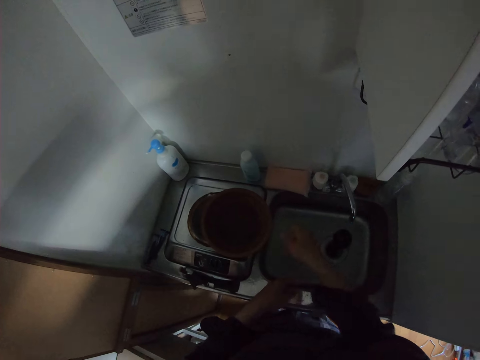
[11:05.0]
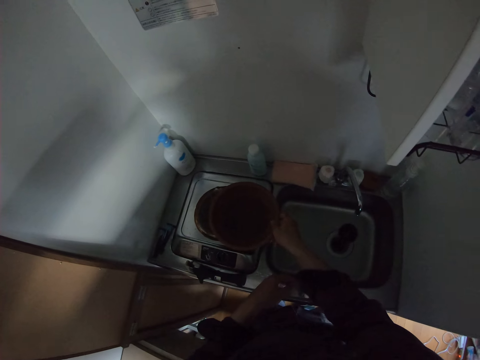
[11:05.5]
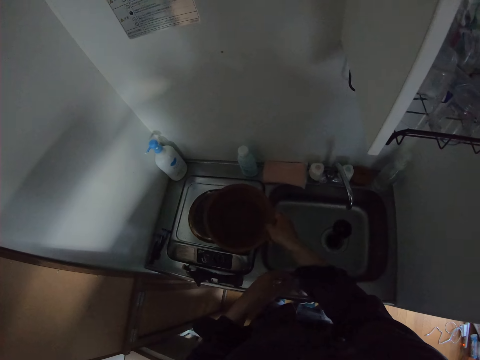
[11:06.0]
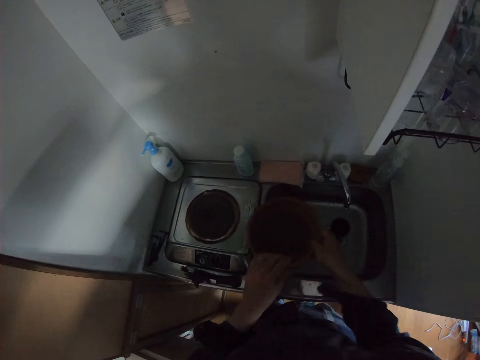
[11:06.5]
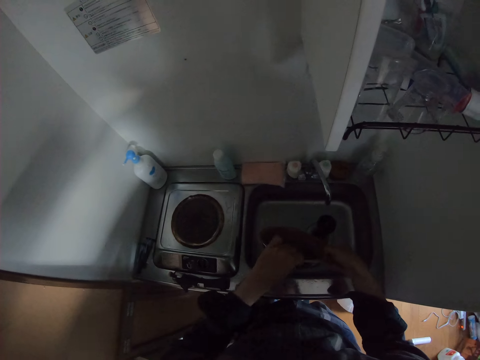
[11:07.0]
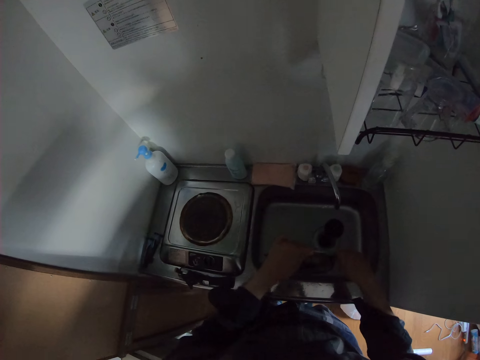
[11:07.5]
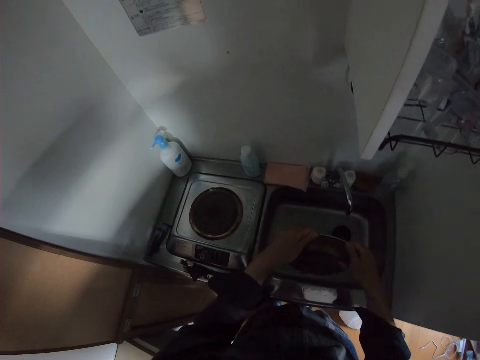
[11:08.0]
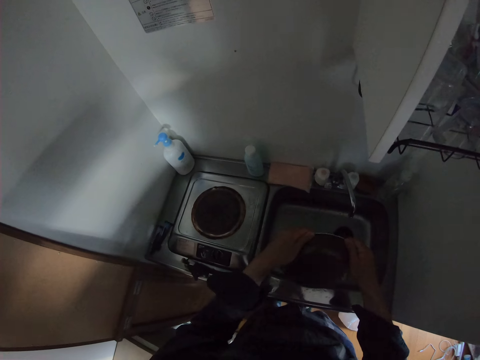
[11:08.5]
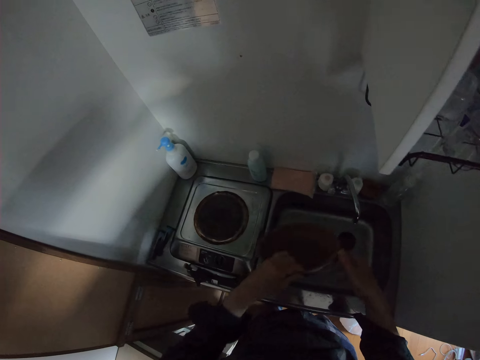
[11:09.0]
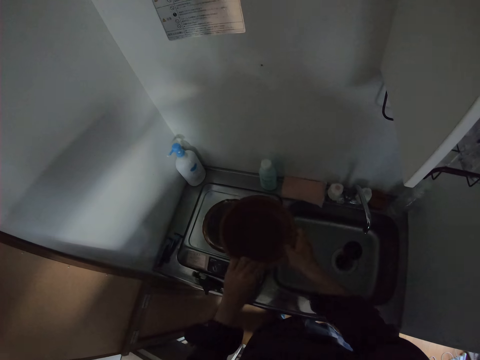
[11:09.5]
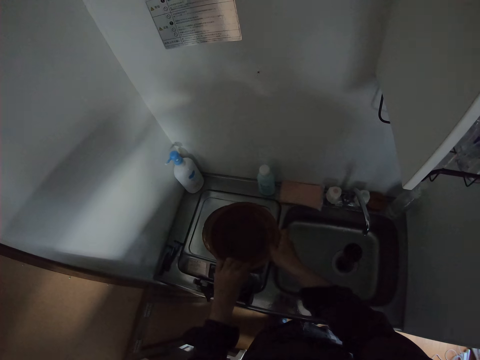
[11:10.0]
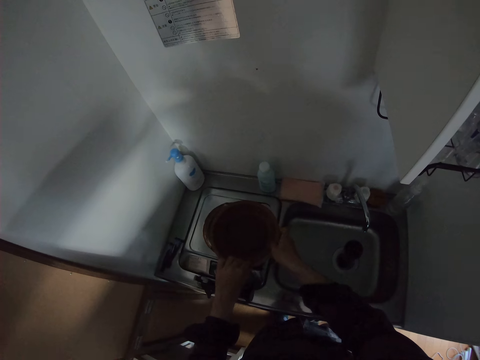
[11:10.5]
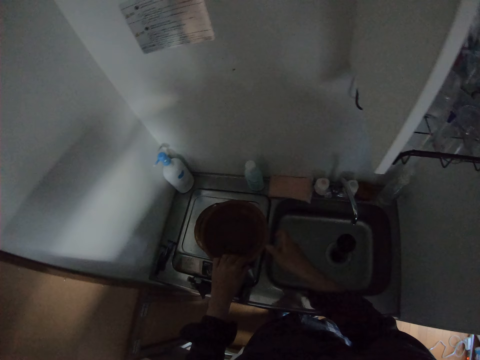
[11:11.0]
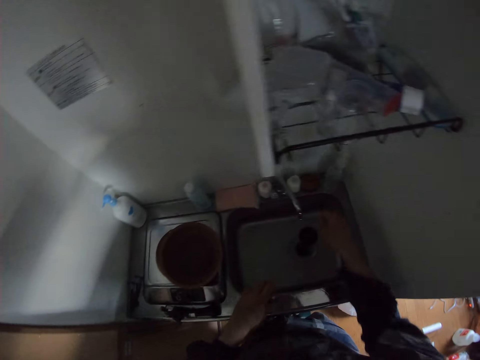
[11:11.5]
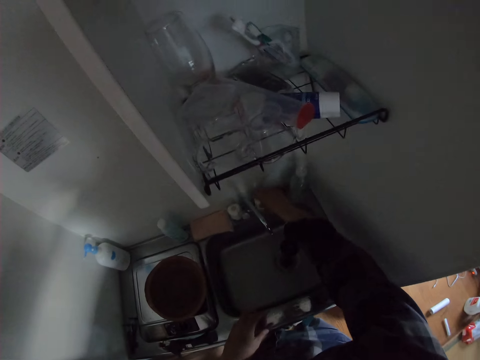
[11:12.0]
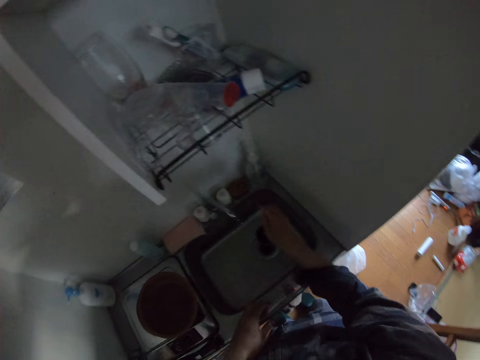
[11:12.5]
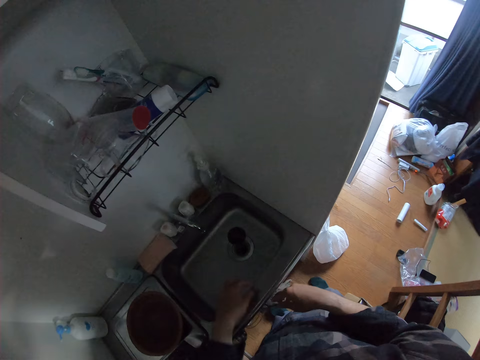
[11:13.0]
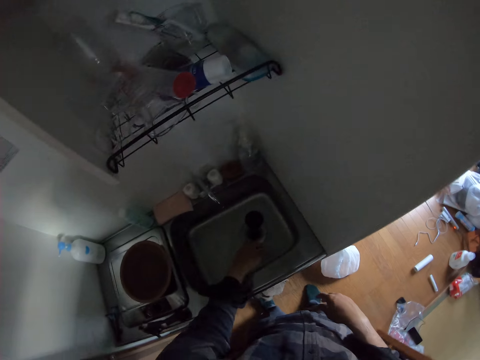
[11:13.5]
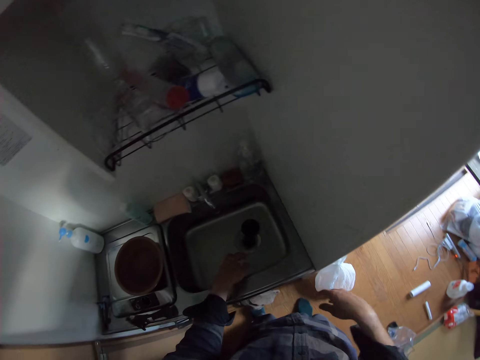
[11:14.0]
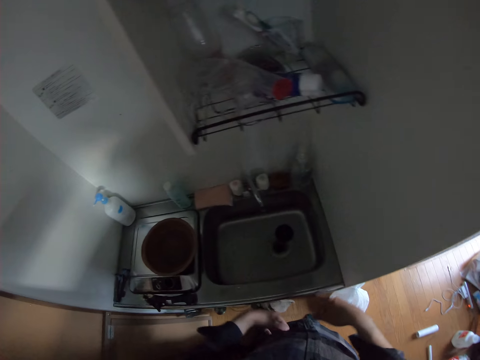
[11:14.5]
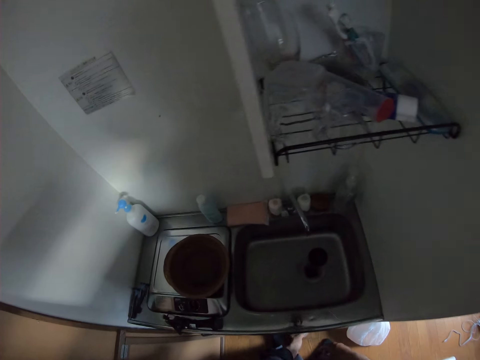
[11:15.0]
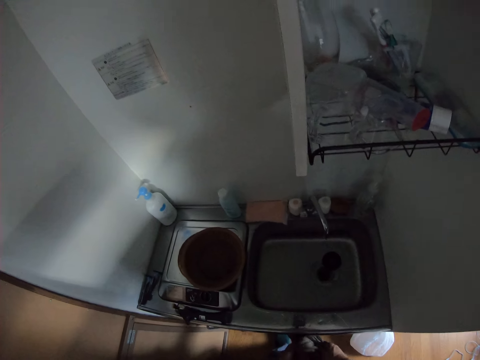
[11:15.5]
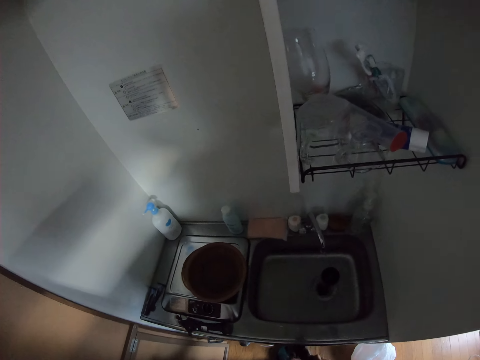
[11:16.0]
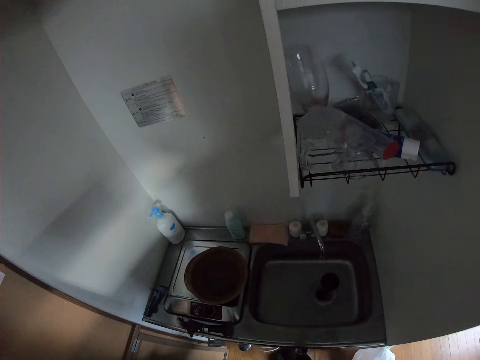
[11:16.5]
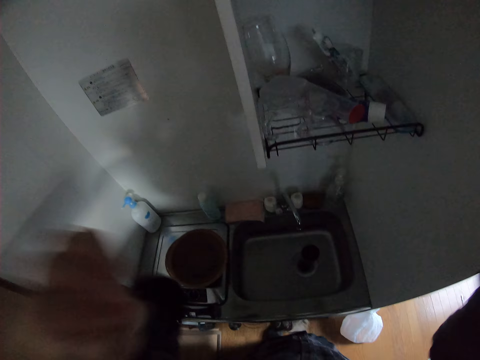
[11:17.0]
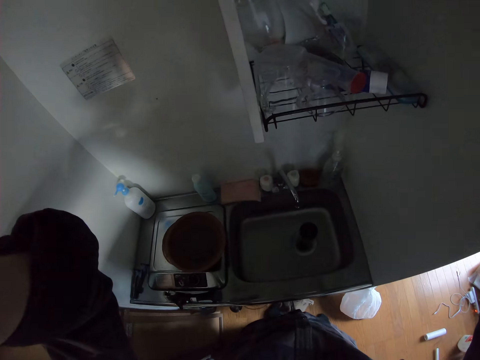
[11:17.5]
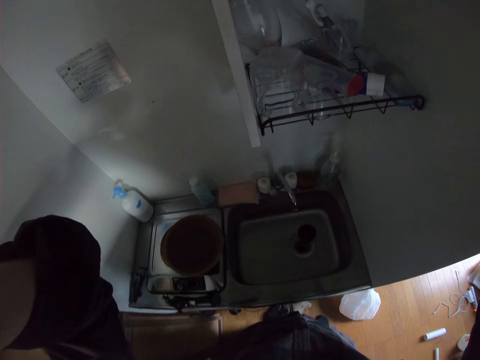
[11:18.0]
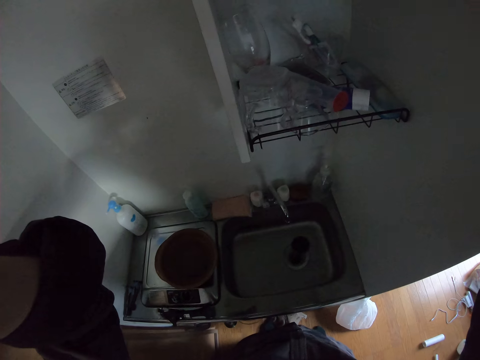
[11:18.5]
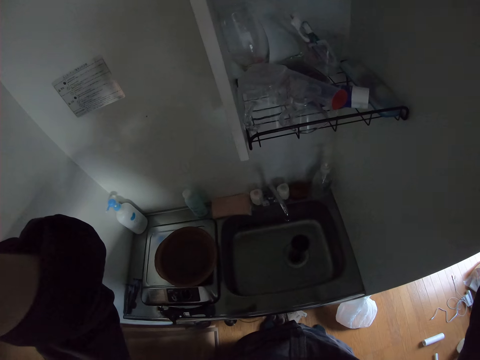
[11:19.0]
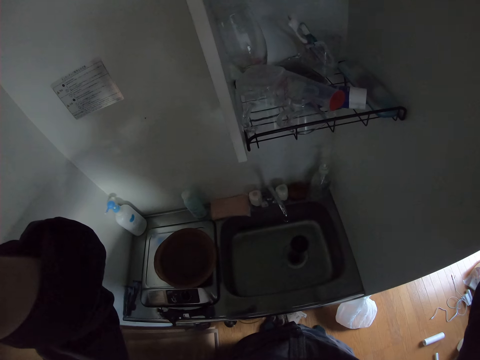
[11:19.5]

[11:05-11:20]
The camera wearer picks up the fry pan. He pours water on the sink. He drops the fry pan back on the hot plate. He moves detergent on the sink area. He dries his hands. He adjusts the camera.
